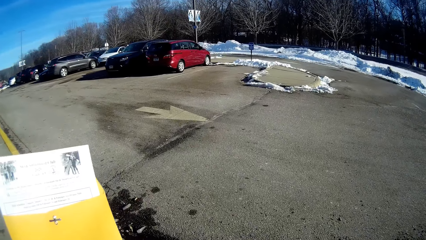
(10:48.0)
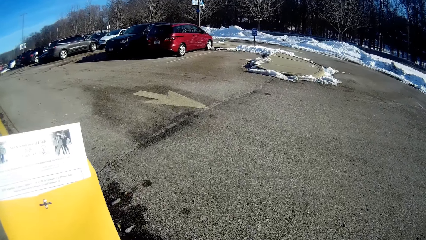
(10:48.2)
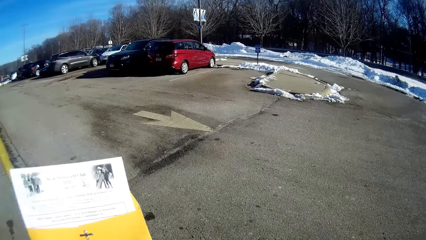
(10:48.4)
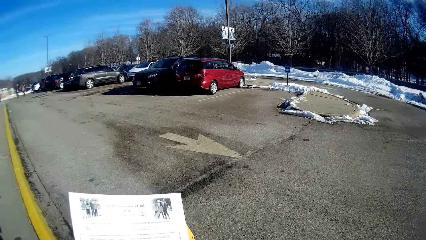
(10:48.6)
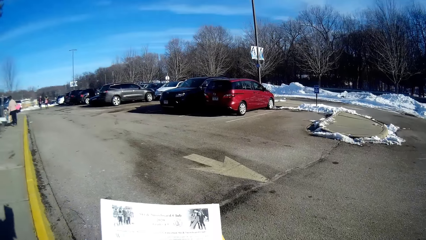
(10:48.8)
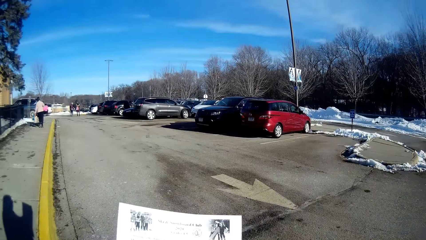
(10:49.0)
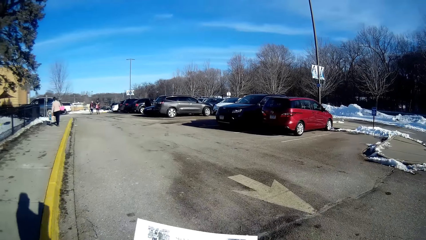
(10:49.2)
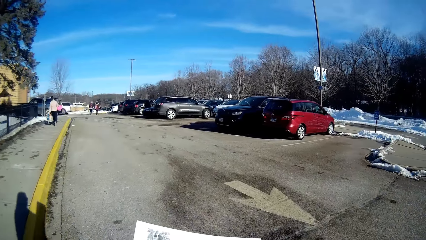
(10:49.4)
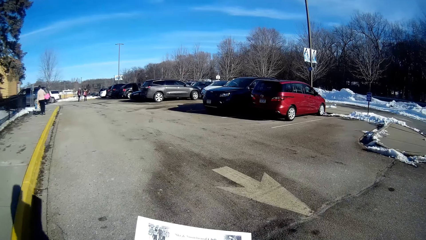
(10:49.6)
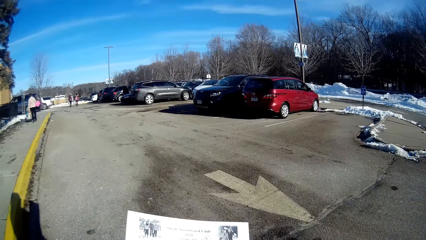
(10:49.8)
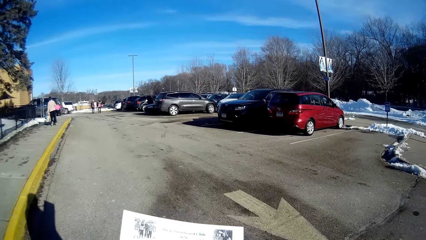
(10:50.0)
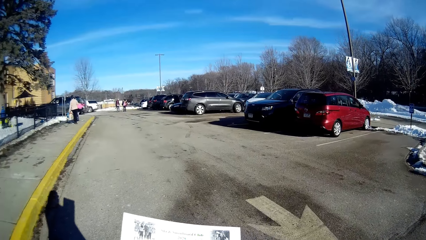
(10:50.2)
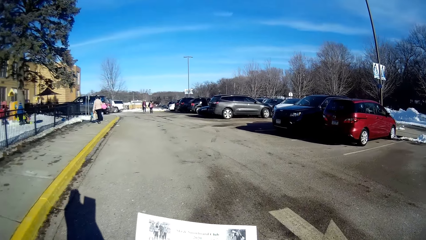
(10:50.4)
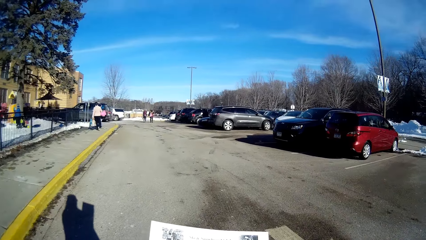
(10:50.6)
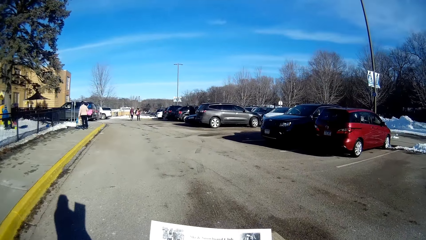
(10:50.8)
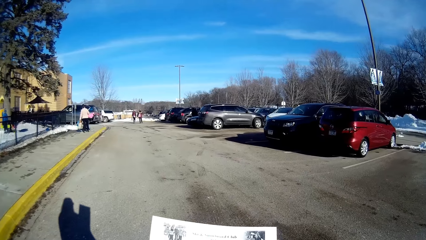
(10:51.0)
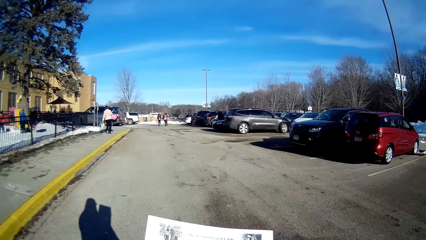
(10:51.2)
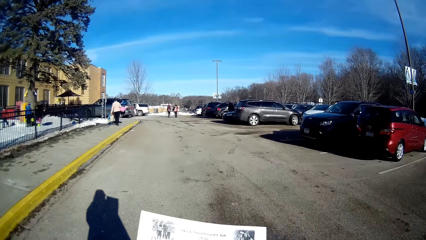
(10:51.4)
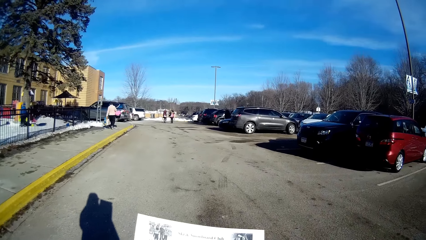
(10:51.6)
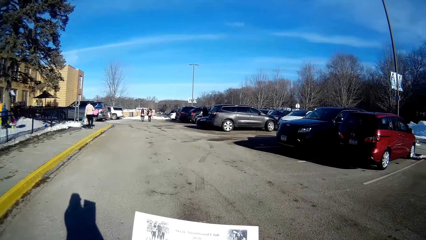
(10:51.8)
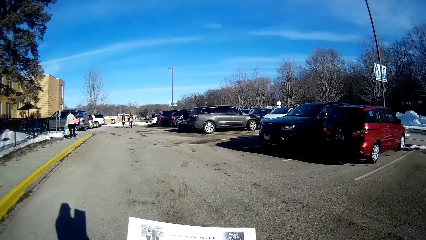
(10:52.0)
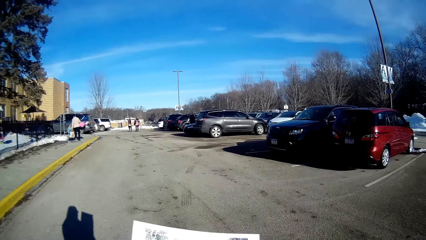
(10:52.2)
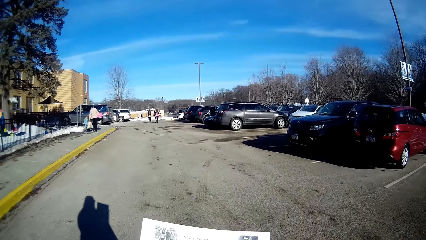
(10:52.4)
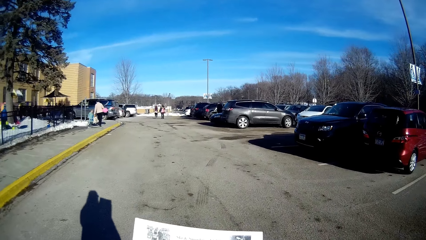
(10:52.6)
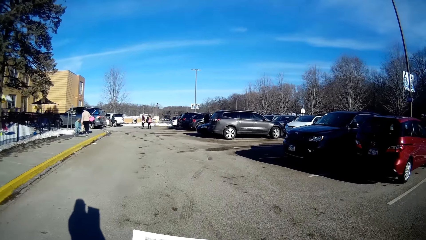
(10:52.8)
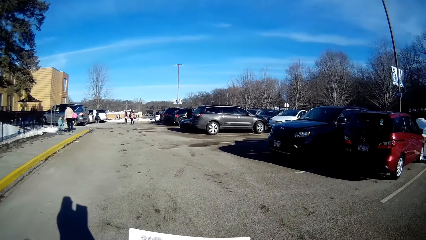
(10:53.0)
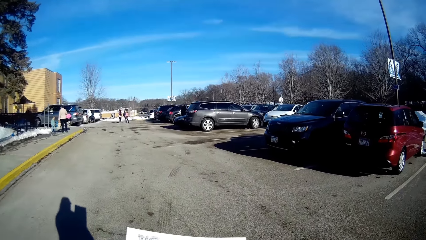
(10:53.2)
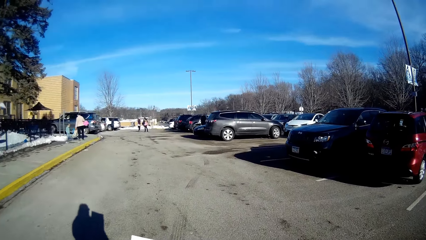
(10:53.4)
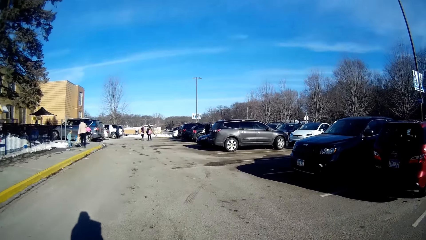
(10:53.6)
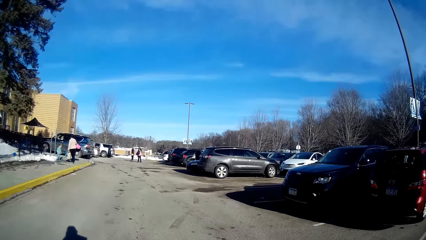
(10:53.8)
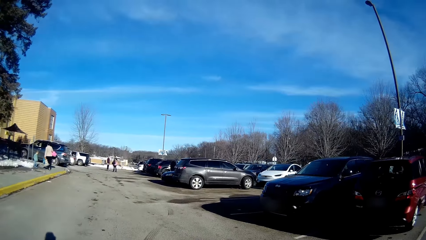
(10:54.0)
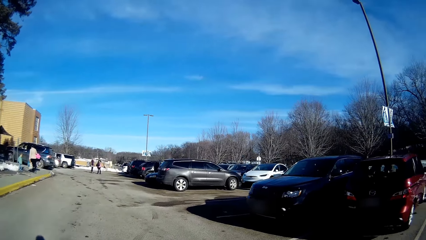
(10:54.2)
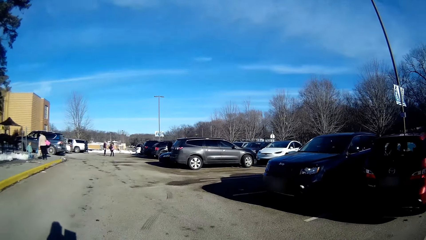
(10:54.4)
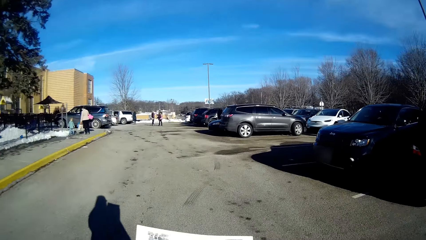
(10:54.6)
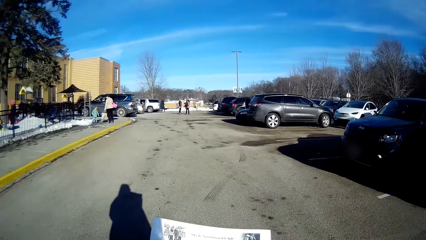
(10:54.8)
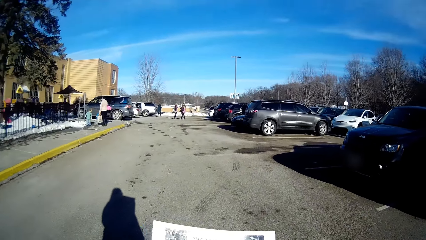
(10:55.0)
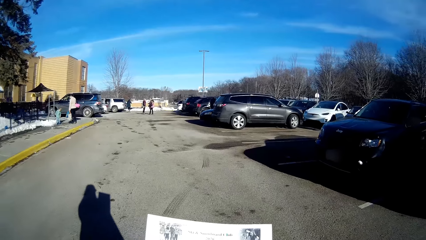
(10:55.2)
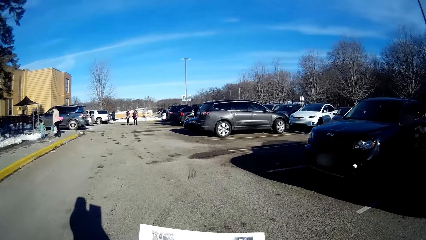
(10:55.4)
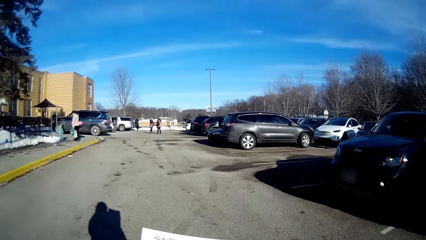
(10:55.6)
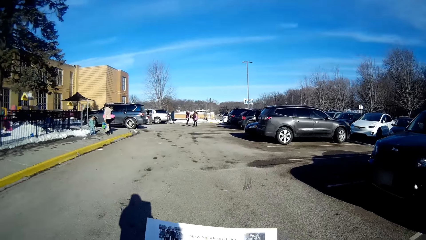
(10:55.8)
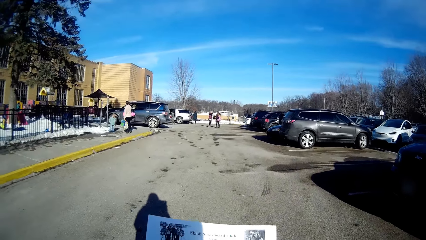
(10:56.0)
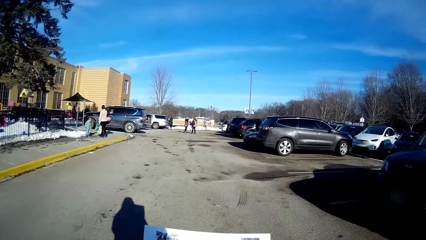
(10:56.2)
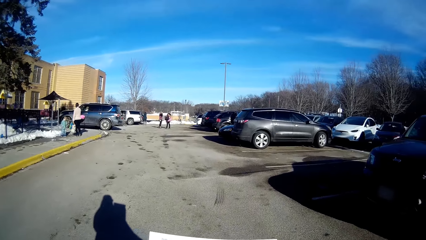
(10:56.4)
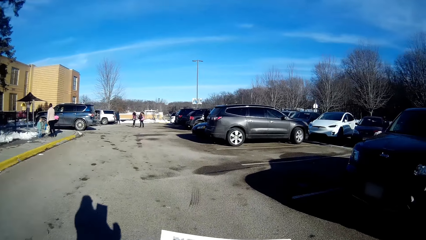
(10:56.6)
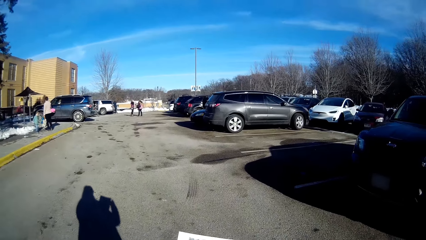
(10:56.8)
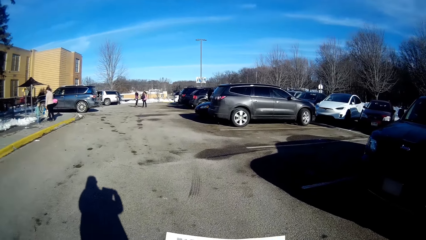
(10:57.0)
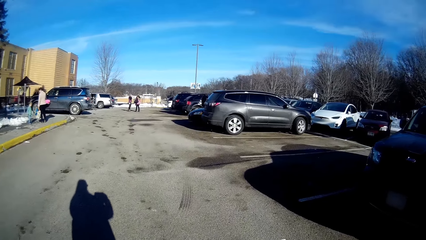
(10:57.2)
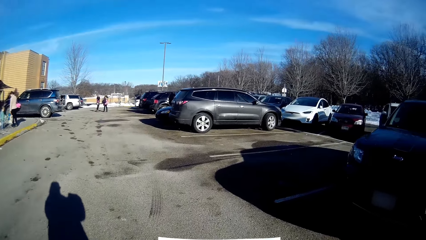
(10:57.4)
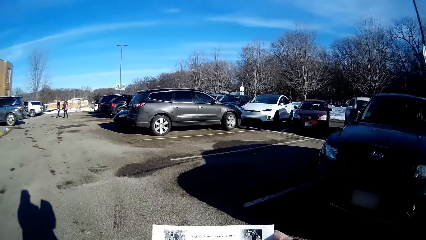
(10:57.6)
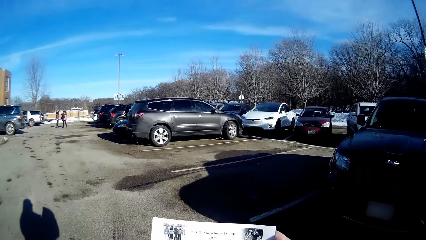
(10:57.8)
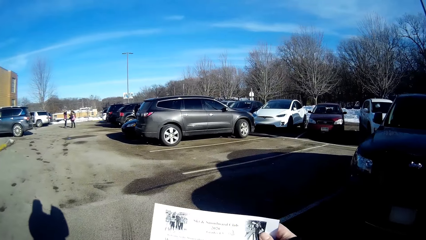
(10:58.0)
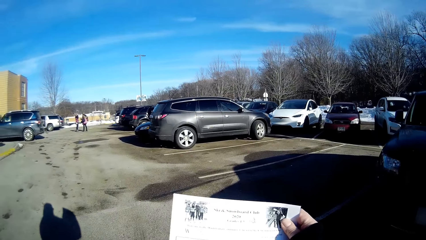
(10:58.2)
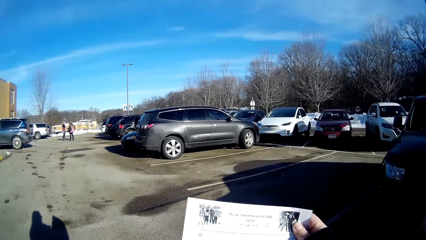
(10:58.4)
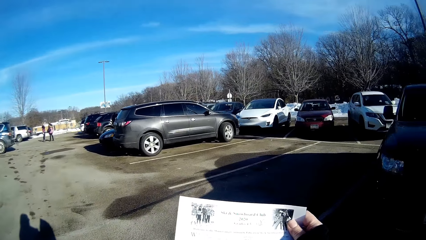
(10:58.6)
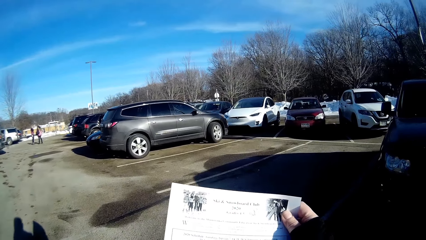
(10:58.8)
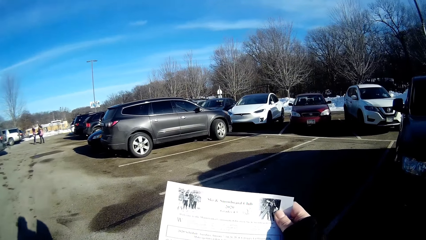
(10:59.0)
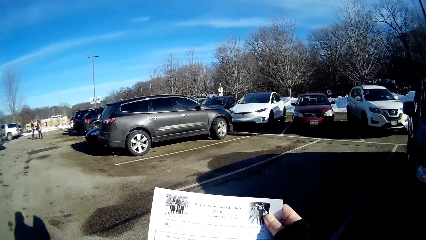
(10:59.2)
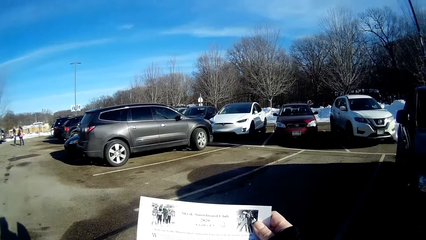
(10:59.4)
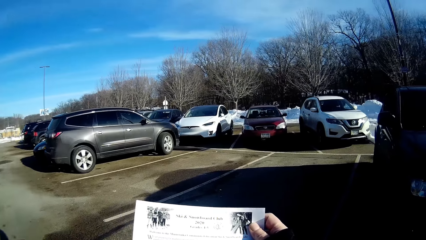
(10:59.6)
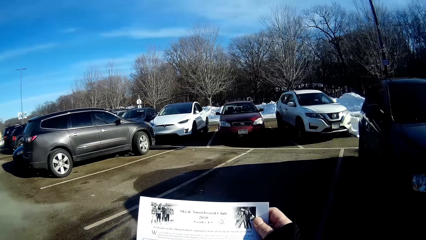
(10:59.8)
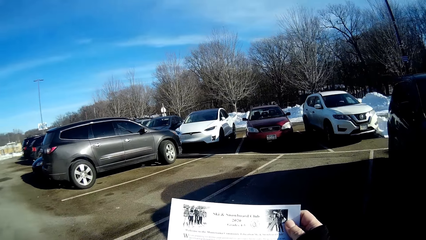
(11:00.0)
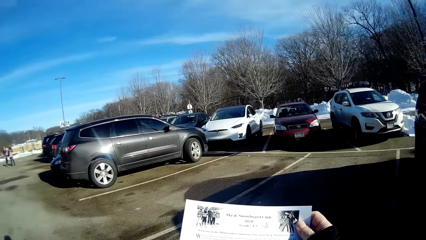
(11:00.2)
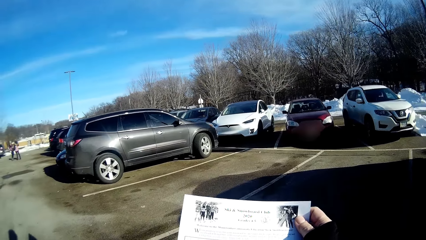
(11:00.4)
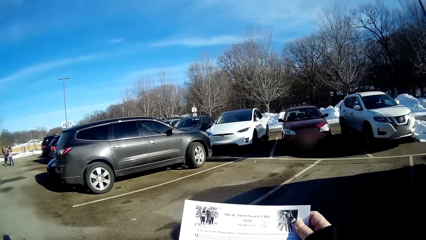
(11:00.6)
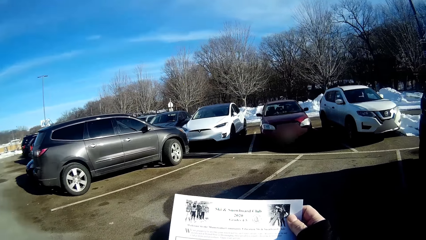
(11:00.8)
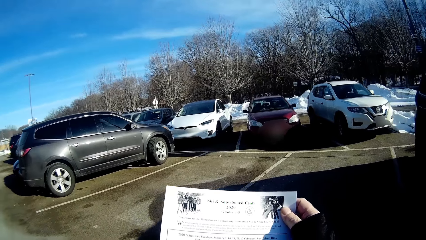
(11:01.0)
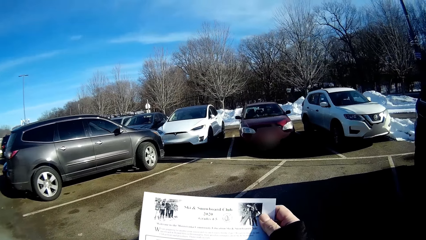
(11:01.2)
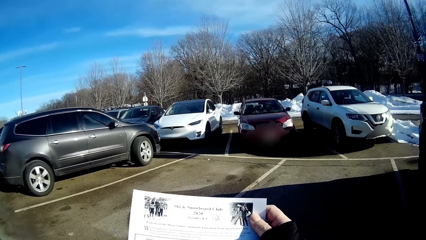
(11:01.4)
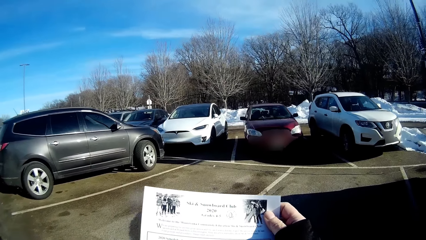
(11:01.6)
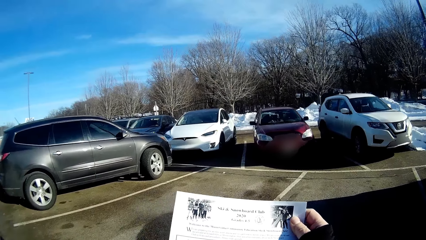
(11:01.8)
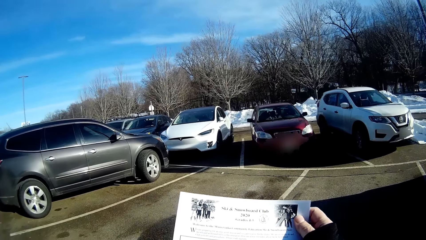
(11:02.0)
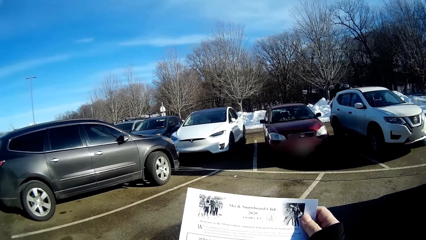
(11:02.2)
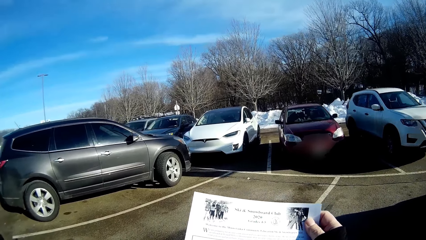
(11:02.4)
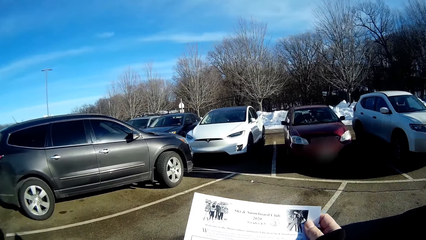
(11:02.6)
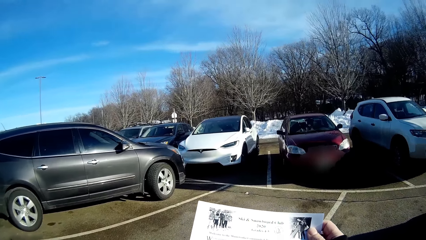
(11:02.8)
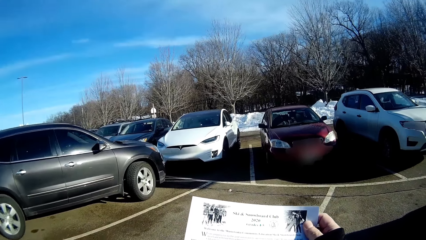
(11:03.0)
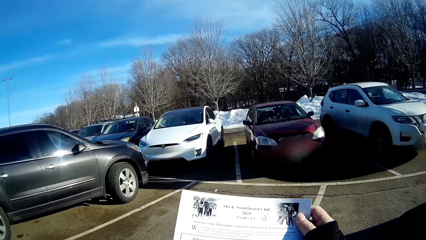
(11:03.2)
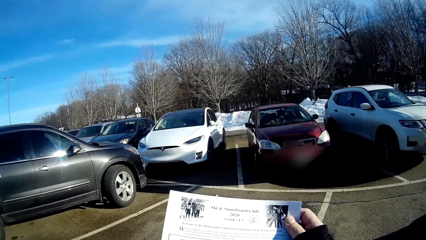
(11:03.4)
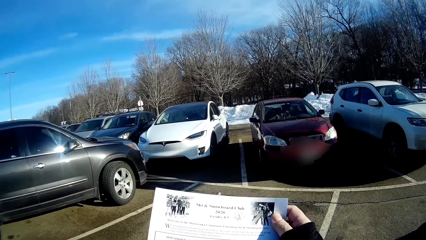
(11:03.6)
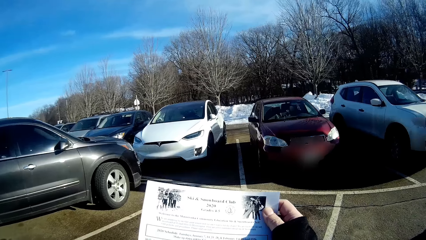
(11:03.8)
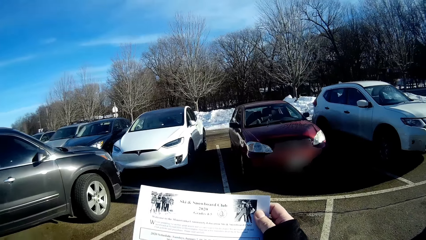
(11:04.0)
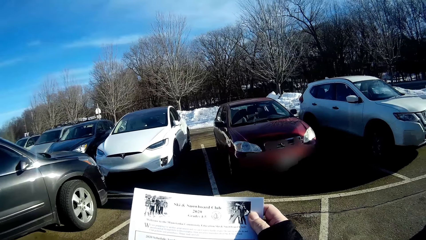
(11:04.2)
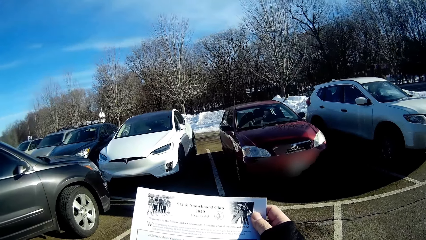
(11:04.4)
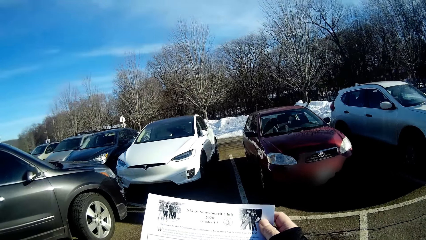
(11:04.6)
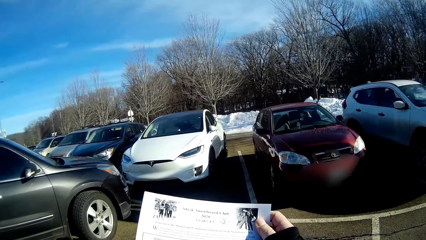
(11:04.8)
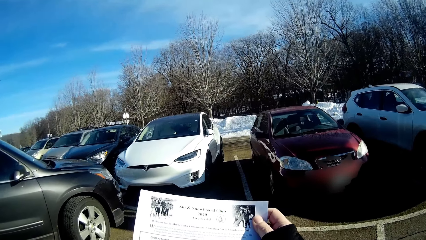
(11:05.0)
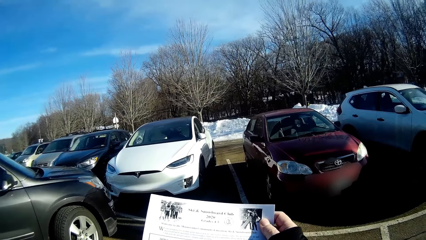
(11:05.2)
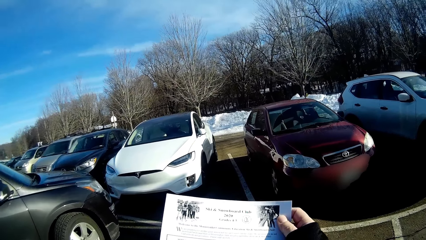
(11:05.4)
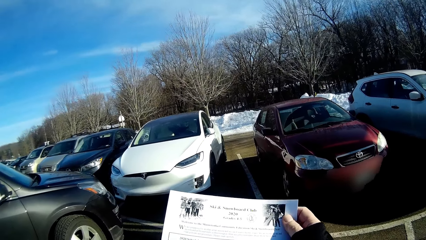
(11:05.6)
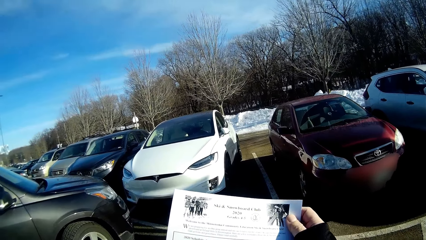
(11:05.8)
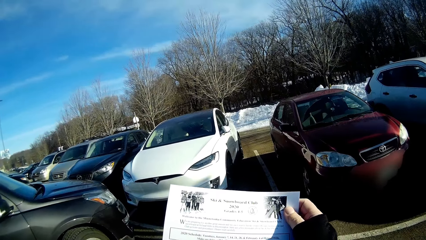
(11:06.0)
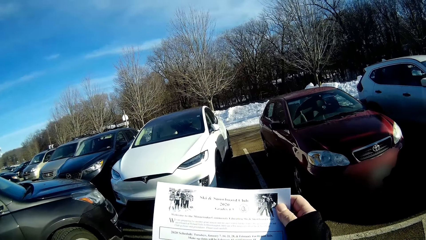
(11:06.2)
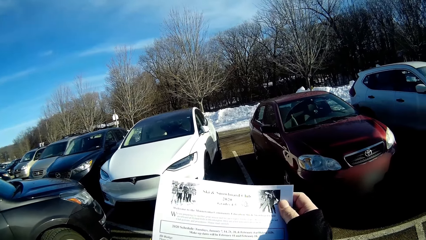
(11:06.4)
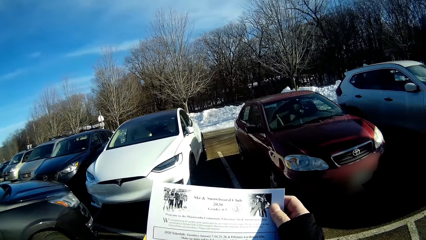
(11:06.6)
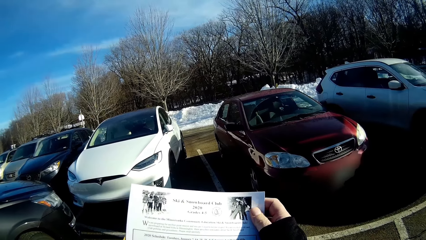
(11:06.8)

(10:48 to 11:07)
The camera wearer is walking while reading papers. They pull the piece of paper. They walk while holding the piece of paper.
